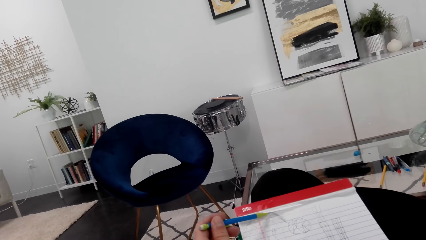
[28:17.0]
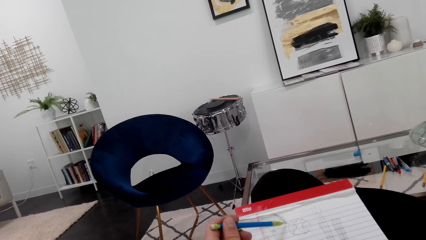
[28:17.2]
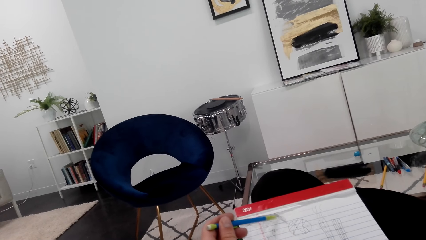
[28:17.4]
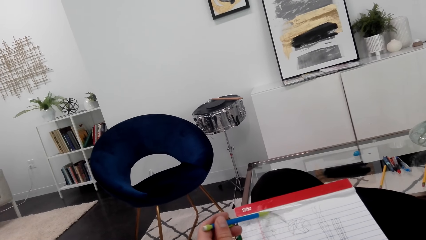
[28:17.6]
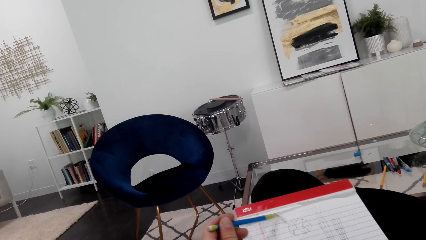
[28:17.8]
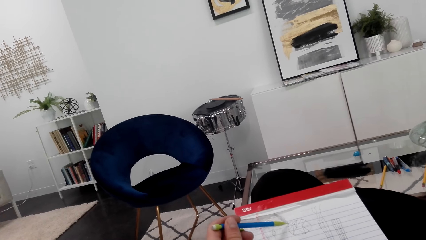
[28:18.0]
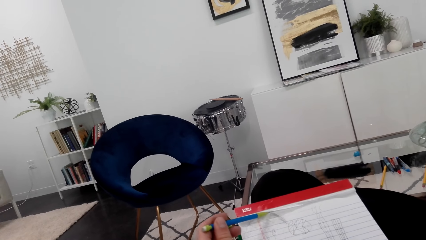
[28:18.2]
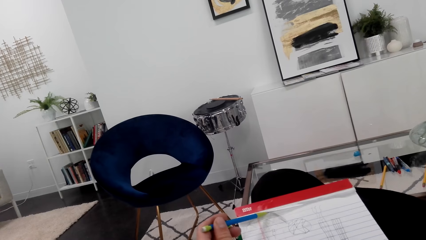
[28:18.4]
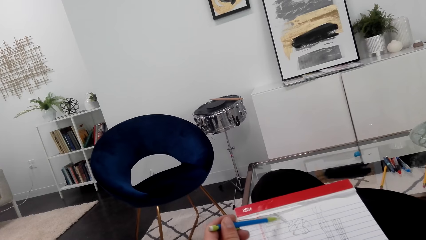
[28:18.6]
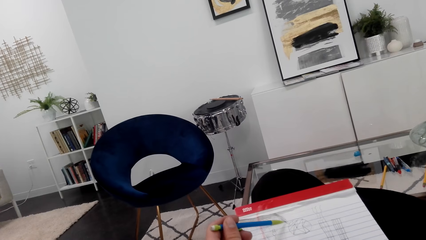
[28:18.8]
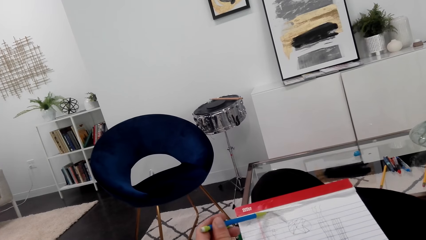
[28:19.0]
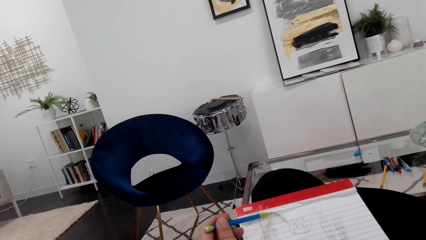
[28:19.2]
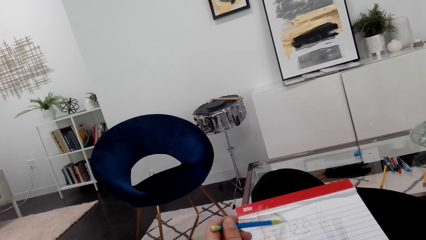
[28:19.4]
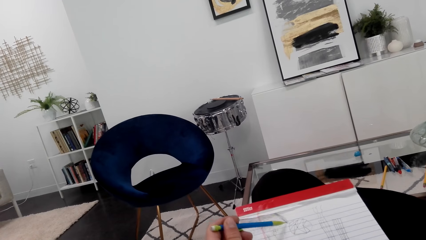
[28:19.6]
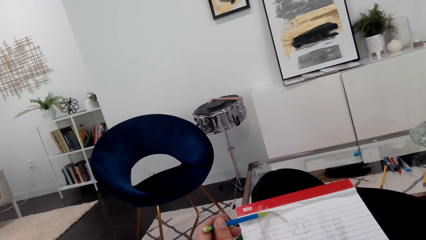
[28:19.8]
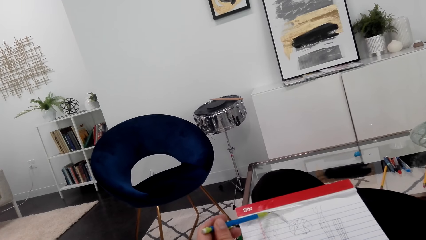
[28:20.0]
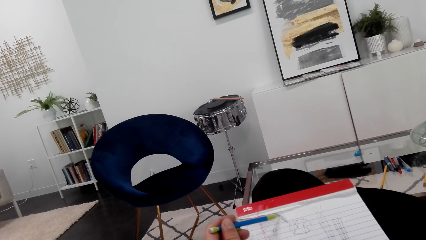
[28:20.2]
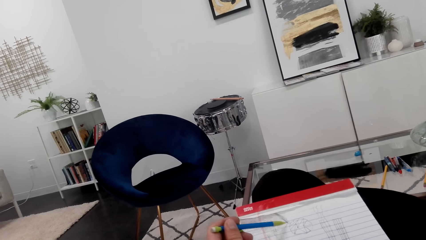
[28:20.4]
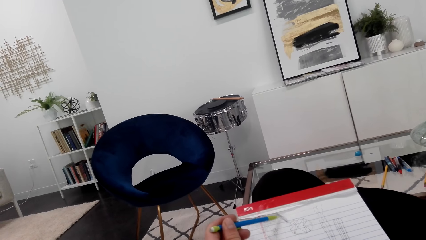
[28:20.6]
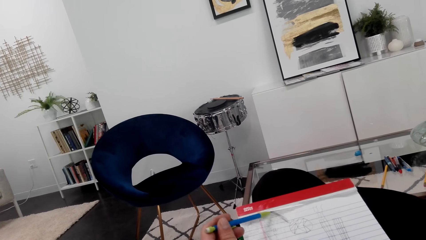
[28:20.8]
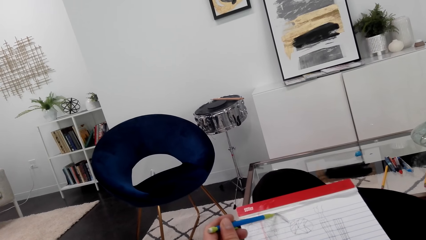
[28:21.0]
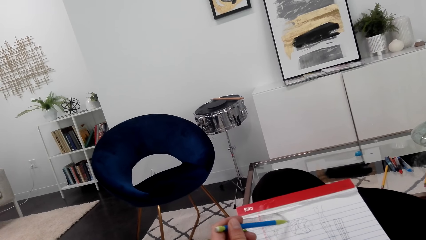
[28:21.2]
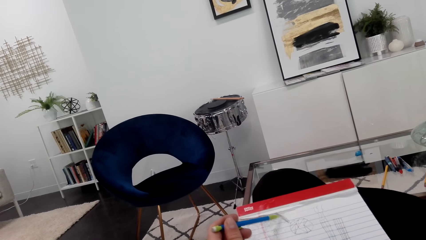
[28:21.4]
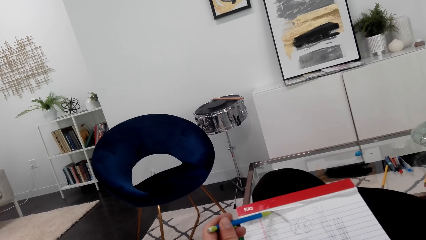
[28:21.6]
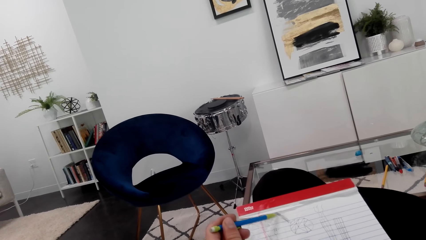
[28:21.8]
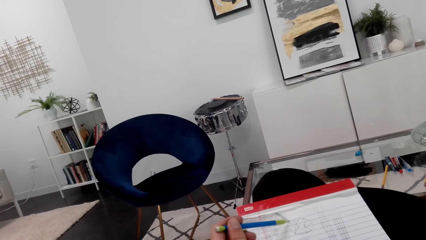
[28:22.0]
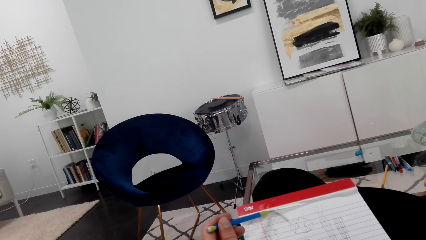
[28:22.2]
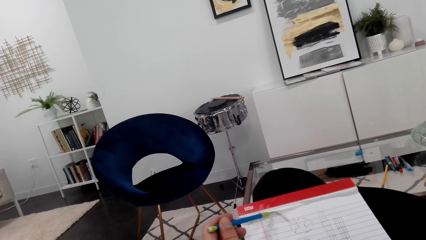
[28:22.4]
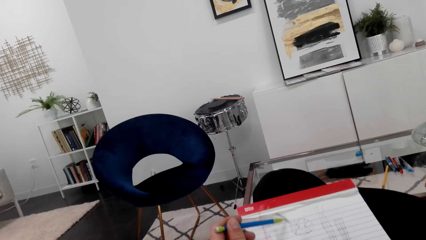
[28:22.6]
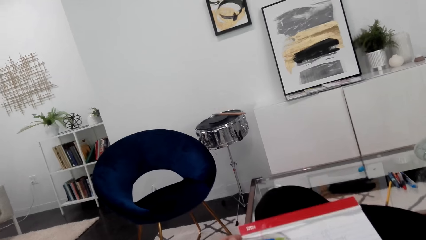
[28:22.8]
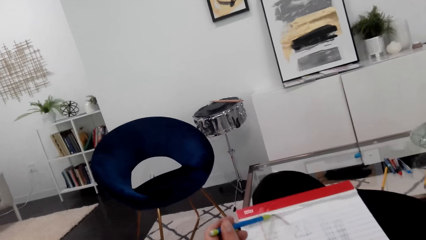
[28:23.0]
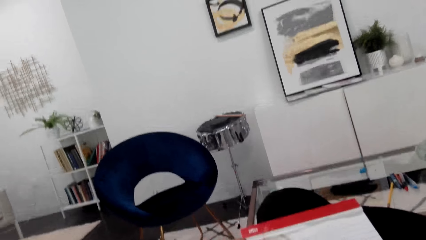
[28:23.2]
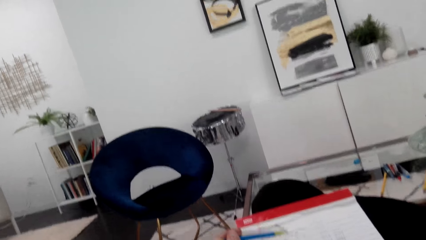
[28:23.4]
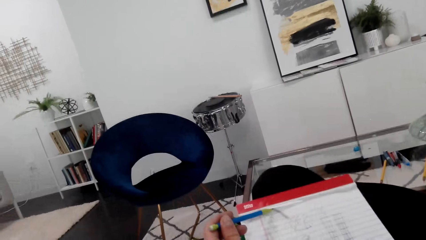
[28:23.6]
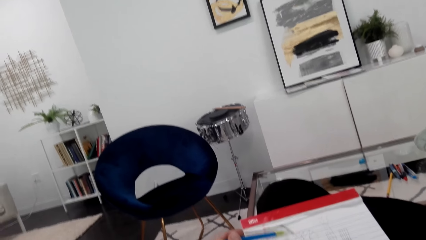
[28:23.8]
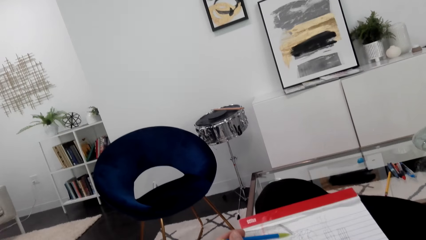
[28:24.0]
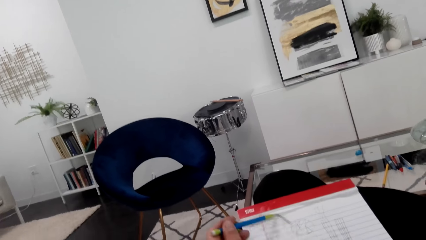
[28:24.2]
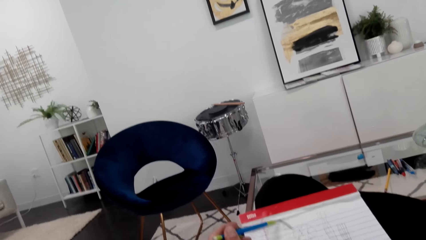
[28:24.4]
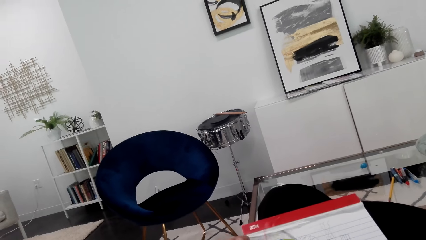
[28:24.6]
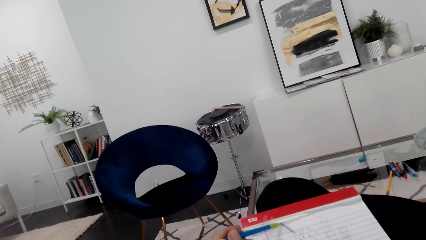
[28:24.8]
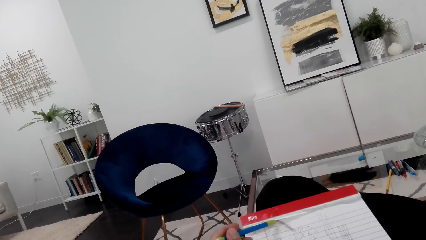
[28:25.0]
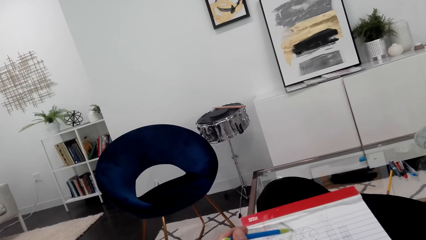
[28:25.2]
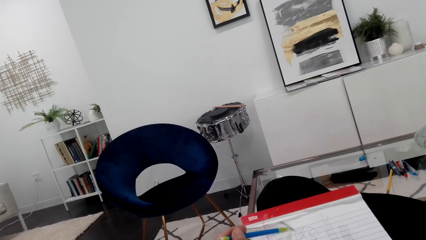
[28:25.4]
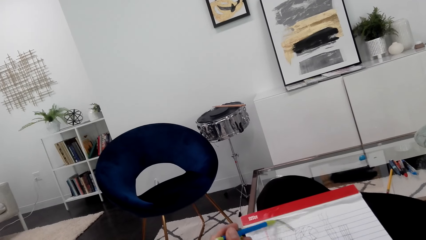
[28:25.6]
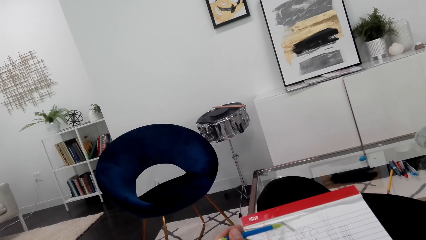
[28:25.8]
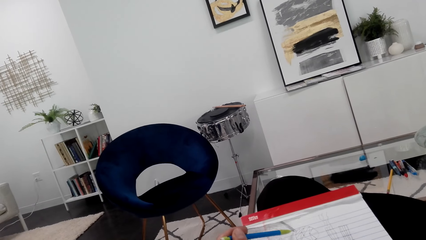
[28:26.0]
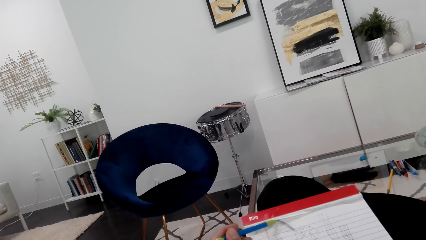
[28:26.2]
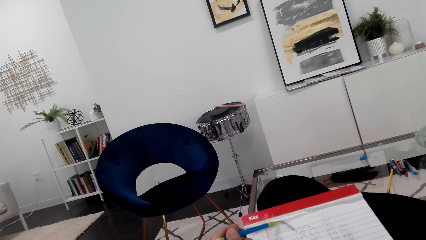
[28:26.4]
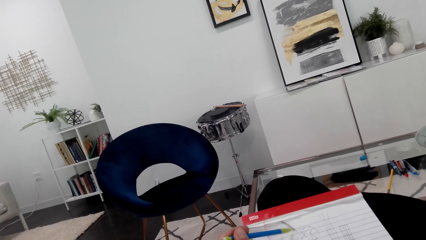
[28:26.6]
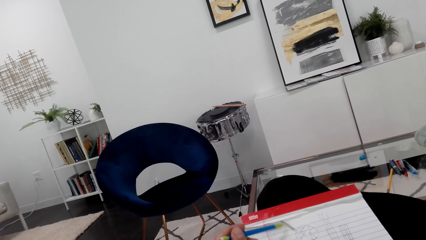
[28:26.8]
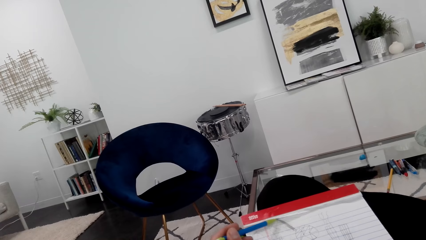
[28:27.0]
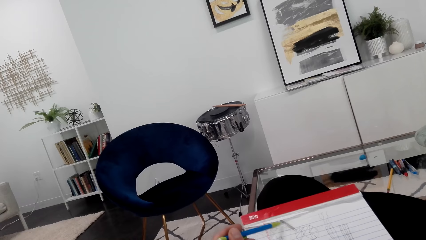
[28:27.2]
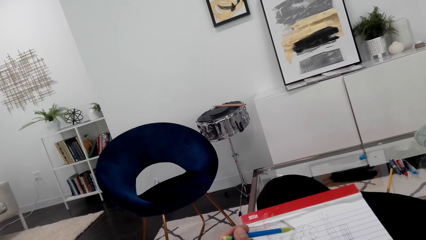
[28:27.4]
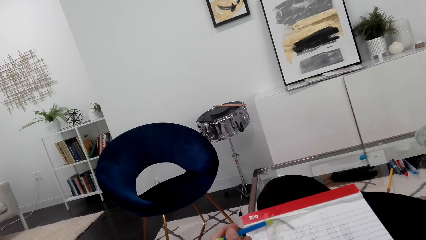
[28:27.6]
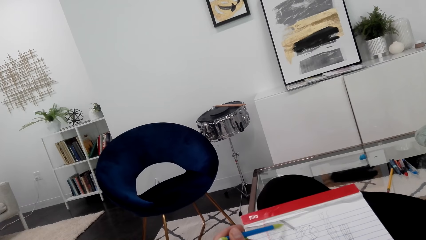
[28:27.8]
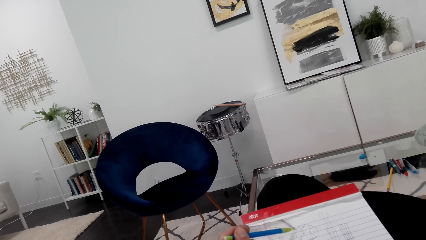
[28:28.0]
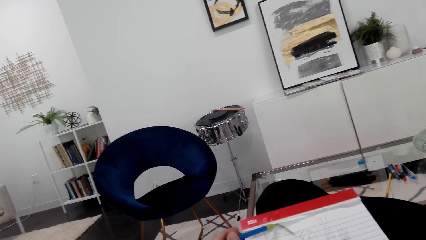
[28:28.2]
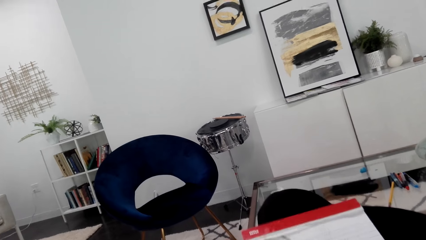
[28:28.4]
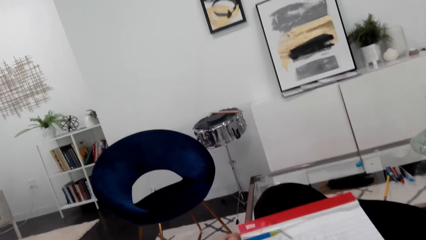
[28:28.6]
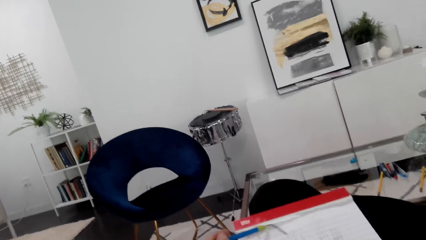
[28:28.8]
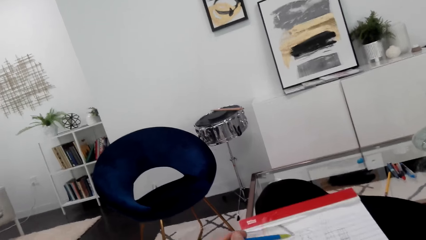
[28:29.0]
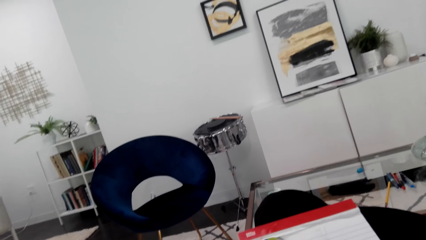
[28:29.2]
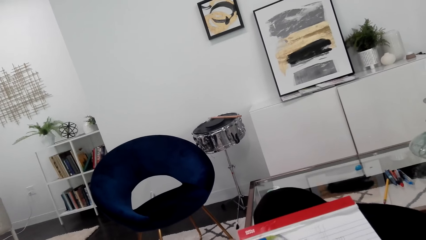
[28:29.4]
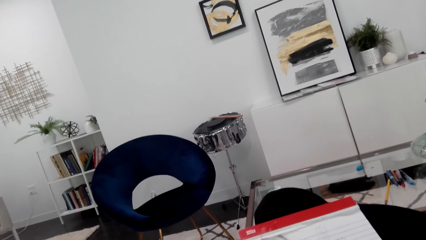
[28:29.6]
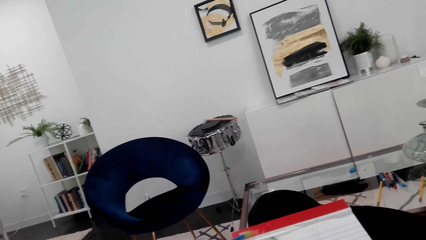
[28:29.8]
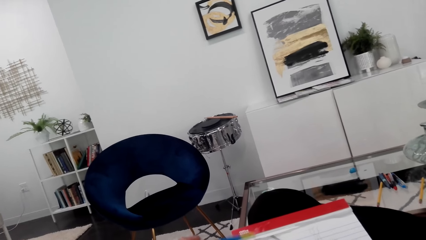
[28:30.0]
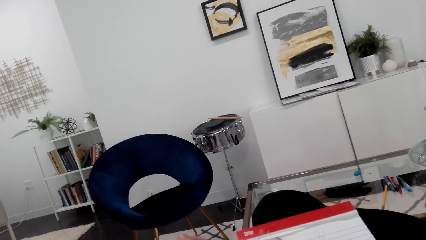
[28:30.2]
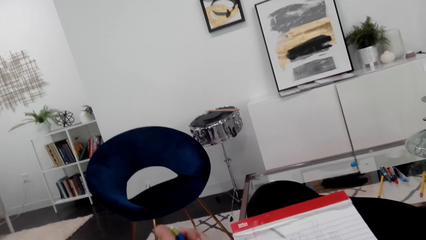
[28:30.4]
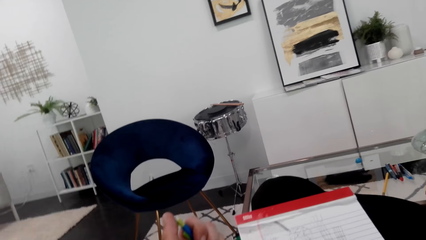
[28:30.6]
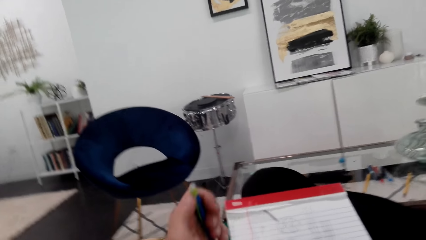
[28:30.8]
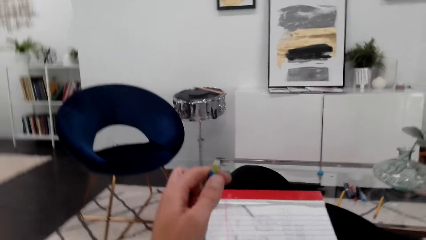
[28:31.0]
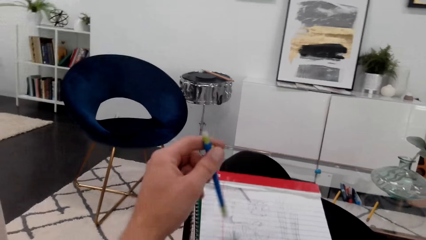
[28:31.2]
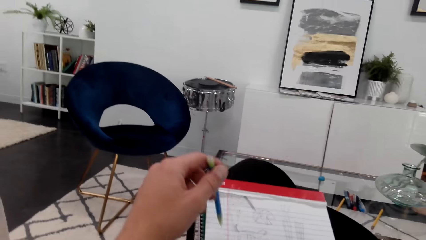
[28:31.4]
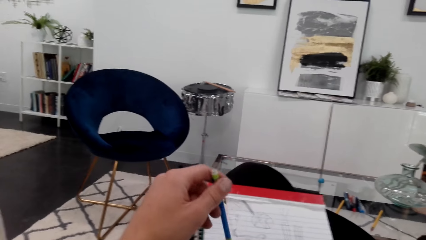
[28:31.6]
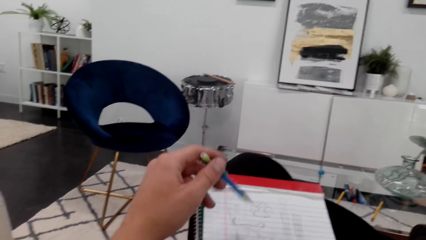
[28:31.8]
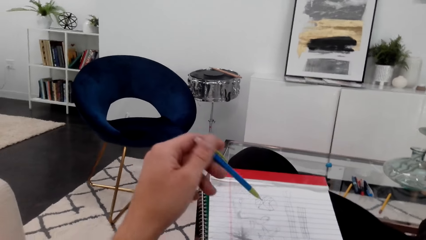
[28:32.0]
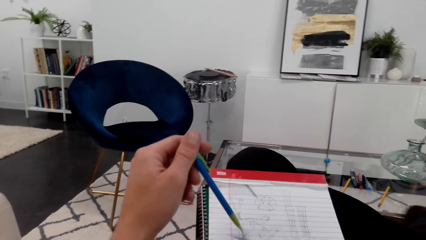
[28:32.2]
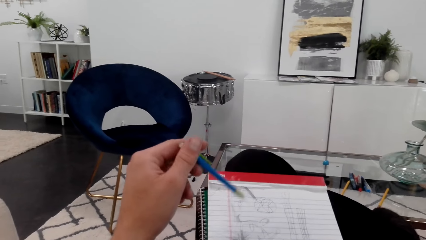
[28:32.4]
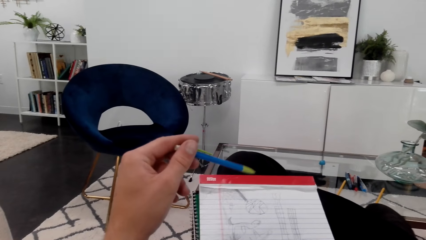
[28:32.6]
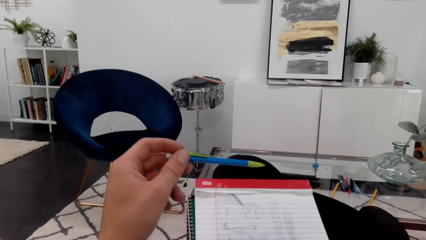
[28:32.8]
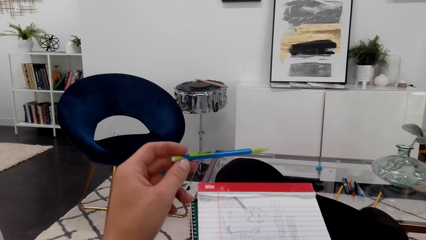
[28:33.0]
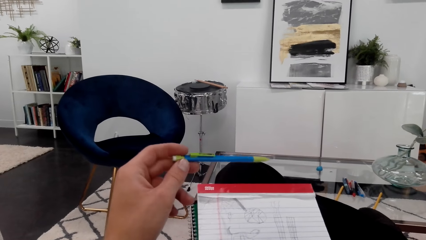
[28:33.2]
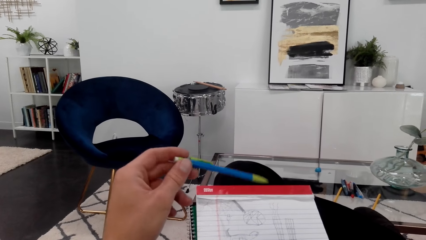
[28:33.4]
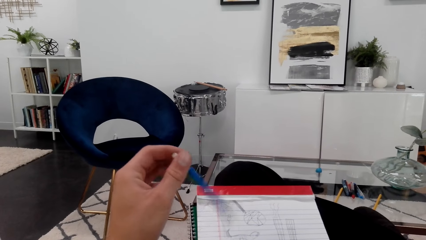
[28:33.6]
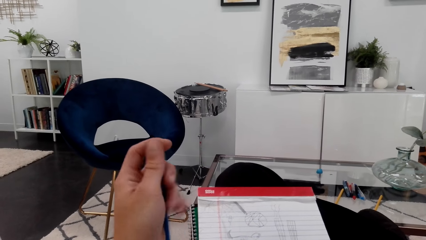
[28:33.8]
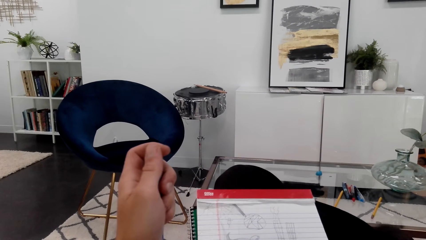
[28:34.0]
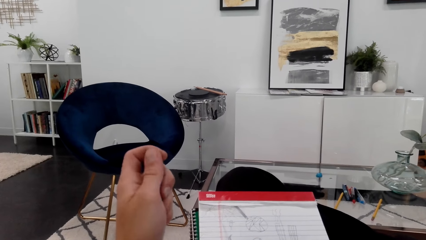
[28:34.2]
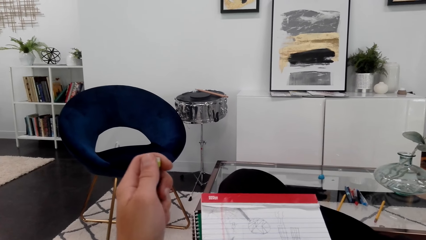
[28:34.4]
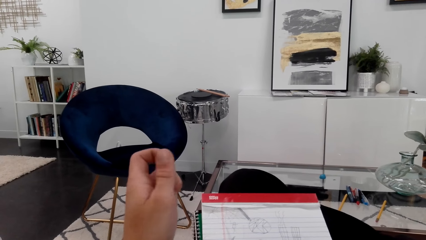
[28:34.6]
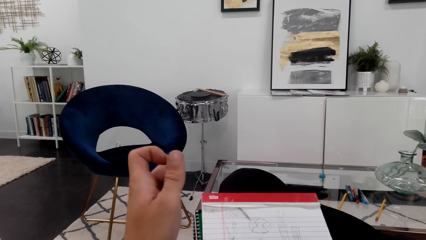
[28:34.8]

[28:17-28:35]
The camera wearer draws on a drawing book as he talks. He plays with the pencil in hand as he talks.
